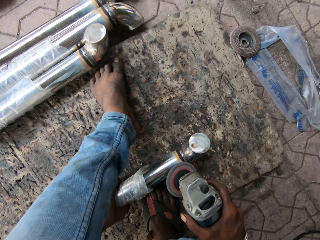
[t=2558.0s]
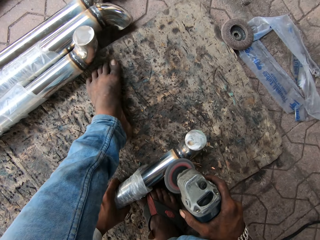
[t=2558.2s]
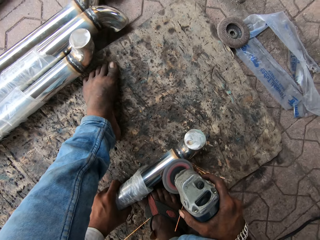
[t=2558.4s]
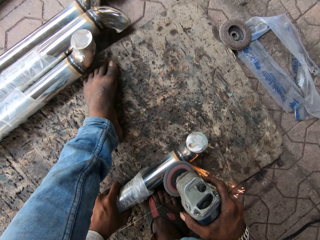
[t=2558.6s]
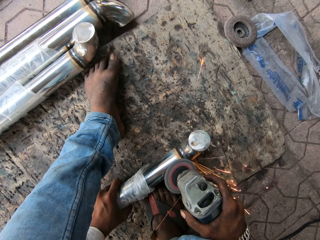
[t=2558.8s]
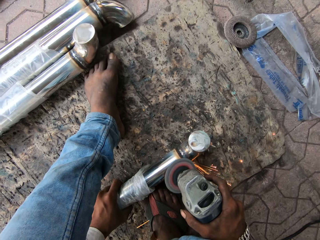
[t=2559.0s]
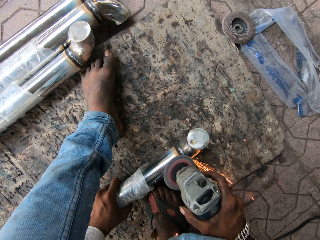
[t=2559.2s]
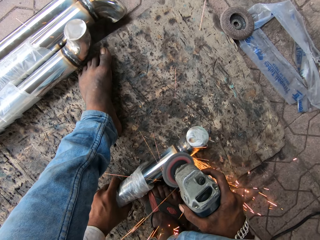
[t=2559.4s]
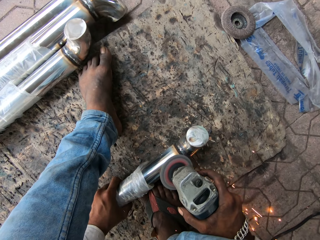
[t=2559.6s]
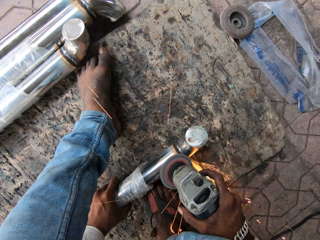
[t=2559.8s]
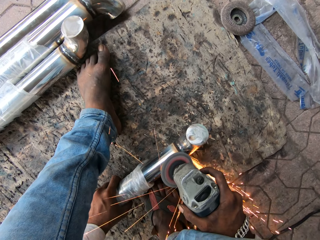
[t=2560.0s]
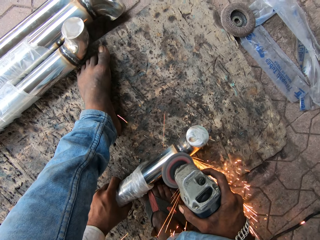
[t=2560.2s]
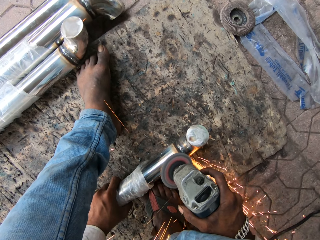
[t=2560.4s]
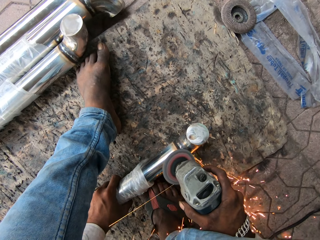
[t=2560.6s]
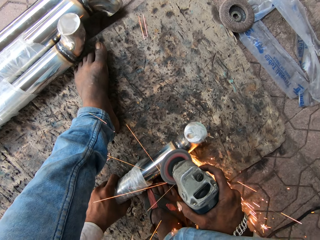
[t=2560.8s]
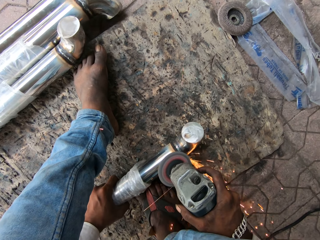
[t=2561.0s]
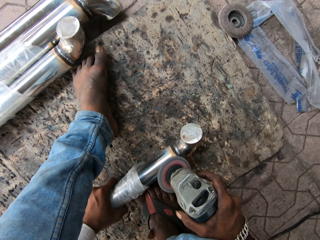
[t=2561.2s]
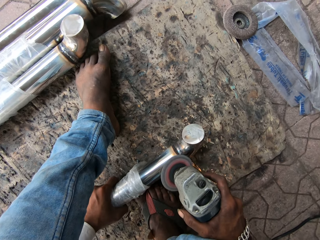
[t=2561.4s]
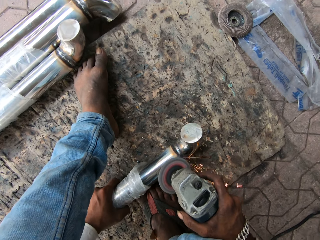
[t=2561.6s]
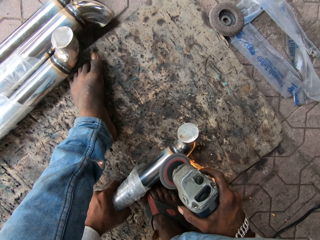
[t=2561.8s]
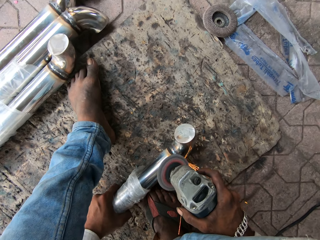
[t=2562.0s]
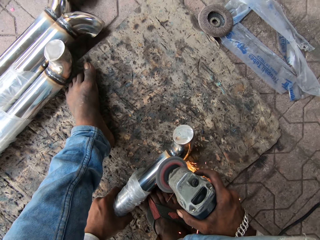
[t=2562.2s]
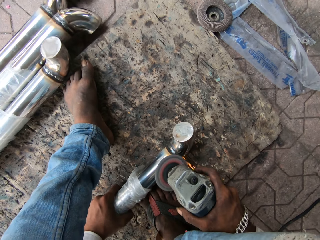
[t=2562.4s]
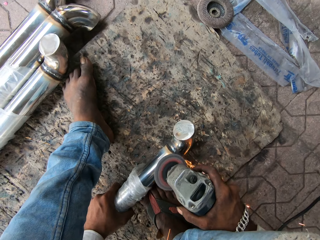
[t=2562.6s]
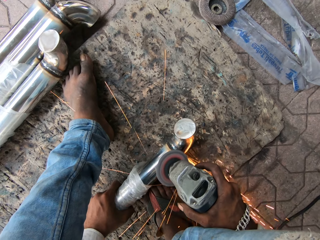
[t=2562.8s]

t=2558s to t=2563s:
The camera wearer smoothens the metal with the grinder.

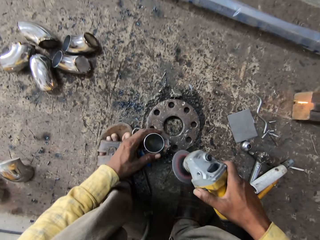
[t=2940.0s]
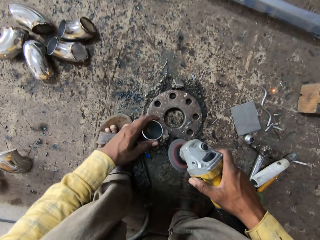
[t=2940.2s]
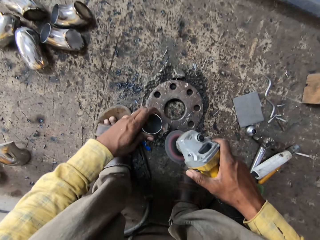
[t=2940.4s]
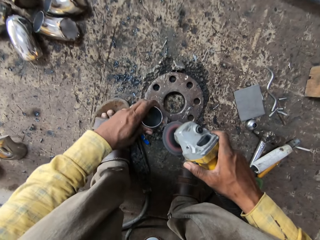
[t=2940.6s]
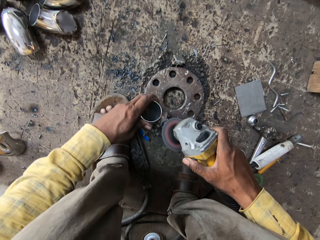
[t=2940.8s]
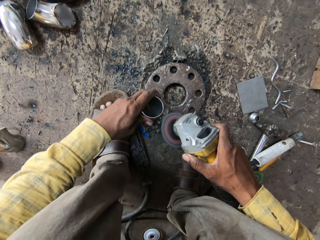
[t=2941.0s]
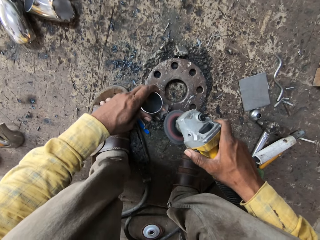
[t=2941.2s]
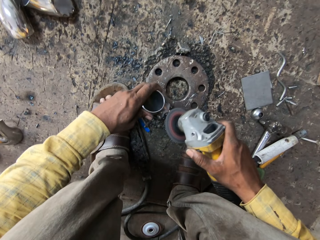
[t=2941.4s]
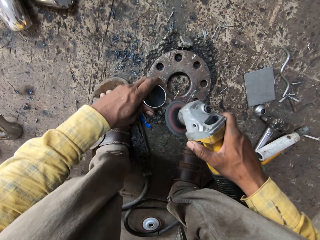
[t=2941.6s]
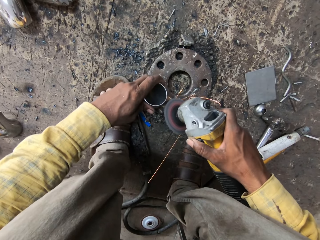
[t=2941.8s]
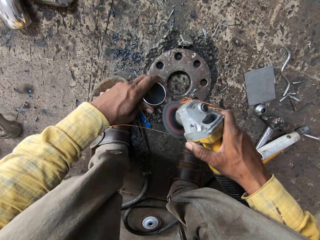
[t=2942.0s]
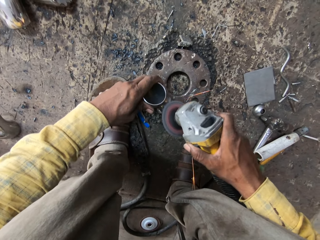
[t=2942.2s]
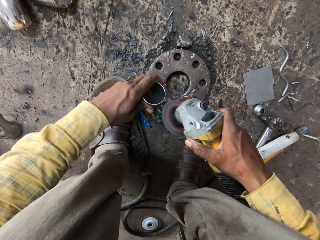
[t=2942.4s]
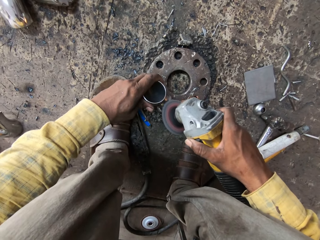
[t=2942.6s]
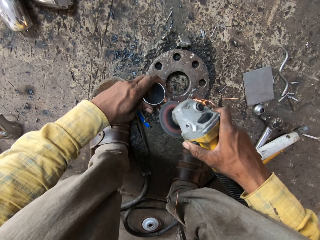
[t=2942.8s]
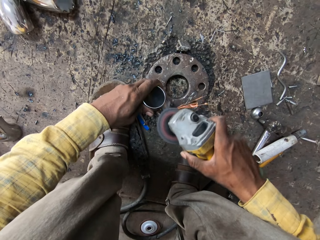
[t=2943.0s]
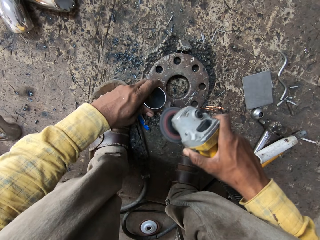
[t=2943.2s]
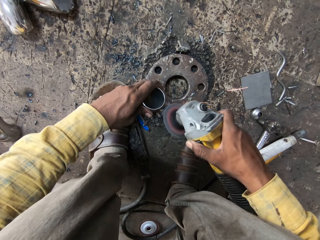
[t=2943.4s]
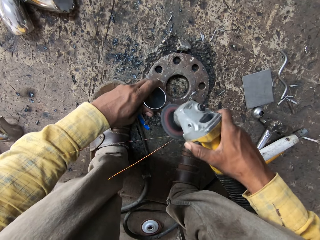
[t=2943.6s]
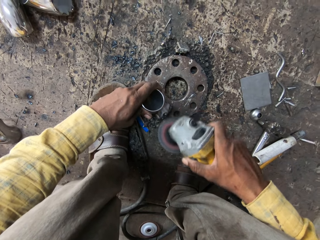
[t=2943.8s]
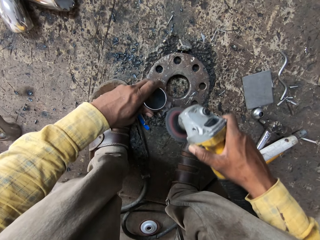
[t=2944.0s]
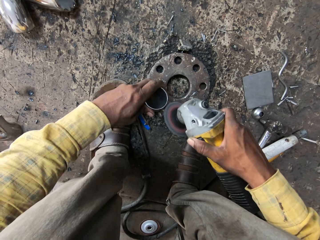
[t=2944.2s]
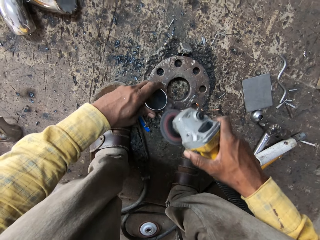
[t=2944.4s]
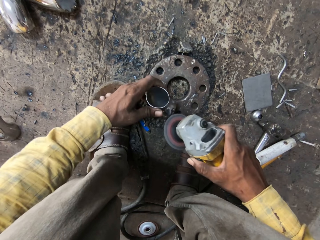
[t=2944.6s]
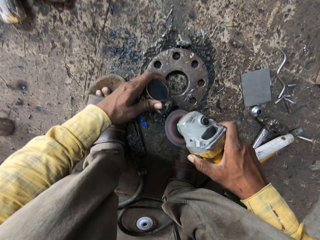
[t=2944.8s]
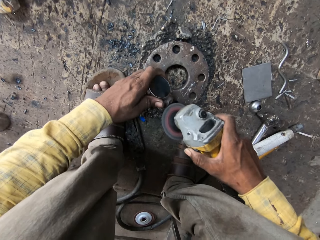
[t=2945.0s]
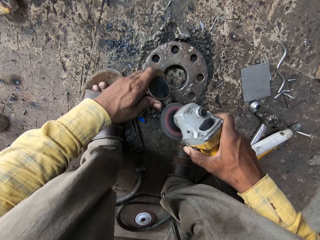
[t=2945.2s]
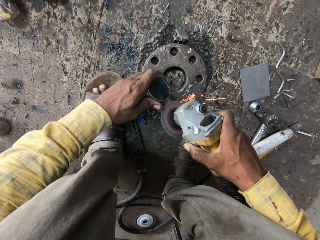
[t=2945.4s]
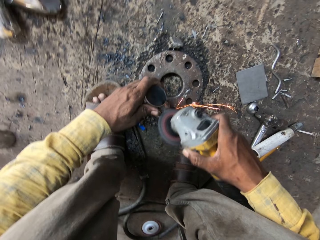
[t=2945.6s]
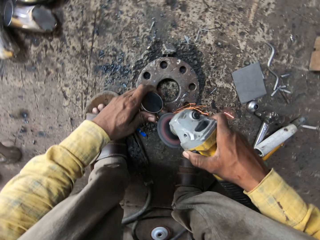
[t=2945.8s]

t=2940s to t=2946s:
The camera wearer polishes the metal piece with a grinder.

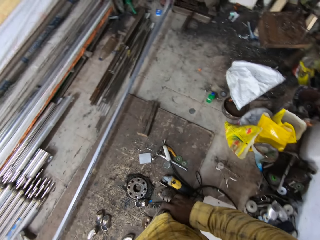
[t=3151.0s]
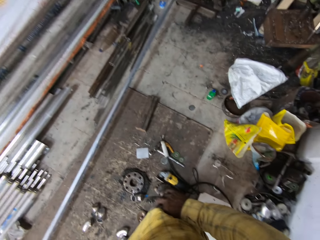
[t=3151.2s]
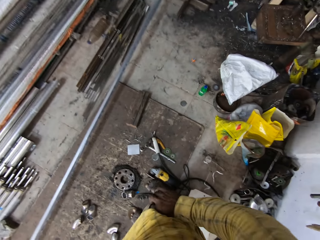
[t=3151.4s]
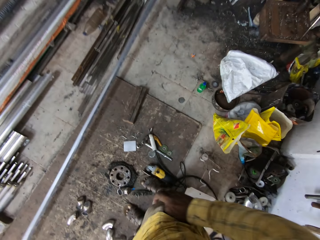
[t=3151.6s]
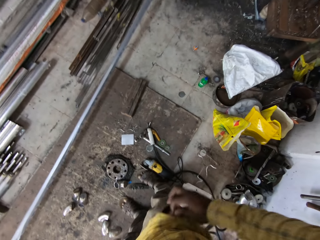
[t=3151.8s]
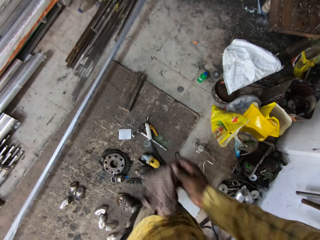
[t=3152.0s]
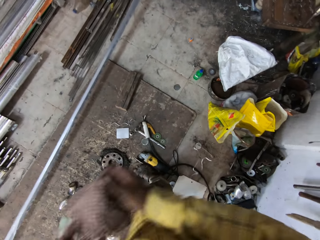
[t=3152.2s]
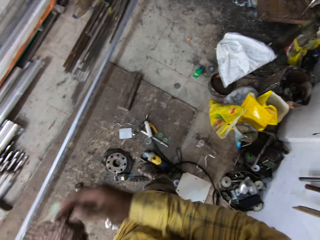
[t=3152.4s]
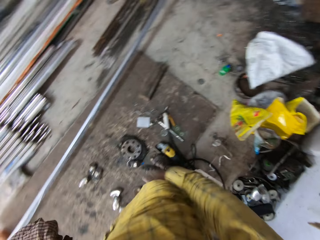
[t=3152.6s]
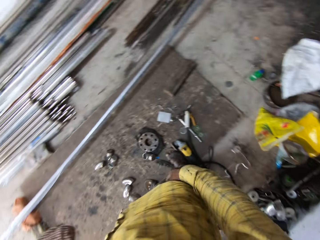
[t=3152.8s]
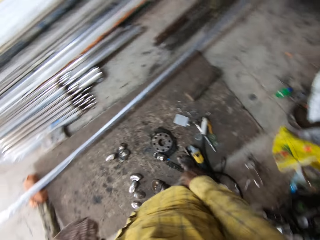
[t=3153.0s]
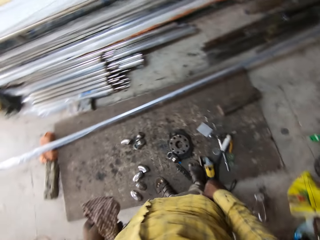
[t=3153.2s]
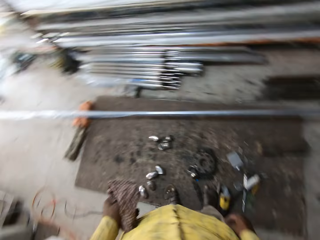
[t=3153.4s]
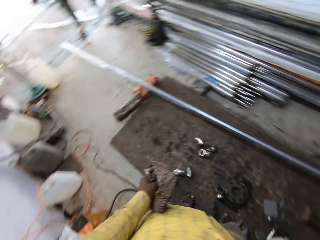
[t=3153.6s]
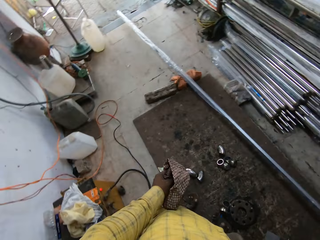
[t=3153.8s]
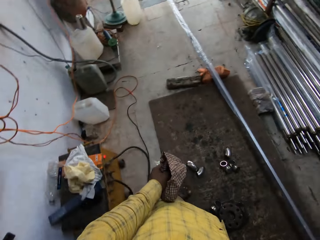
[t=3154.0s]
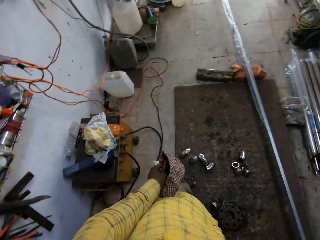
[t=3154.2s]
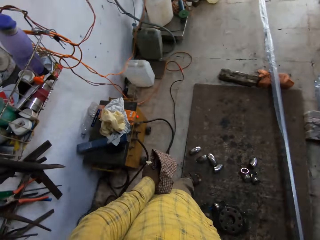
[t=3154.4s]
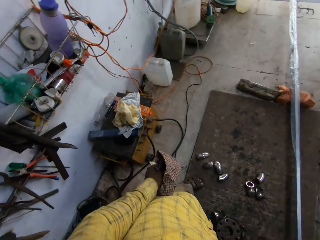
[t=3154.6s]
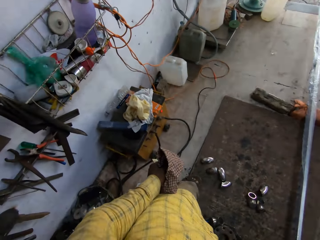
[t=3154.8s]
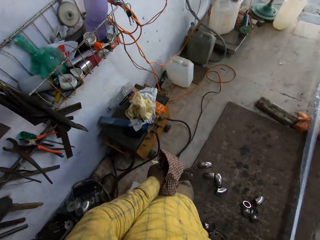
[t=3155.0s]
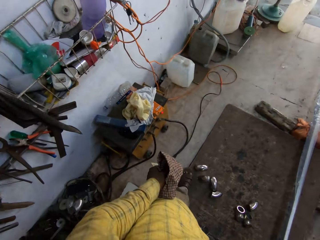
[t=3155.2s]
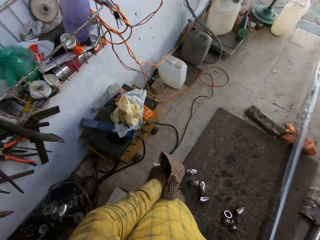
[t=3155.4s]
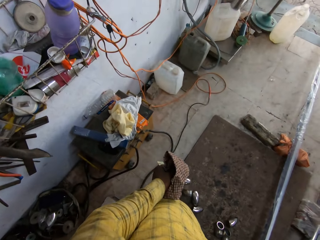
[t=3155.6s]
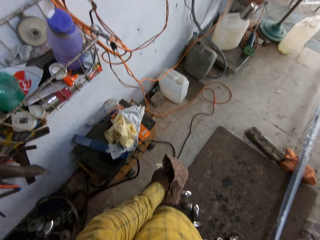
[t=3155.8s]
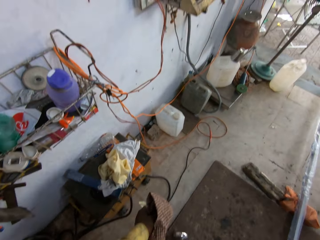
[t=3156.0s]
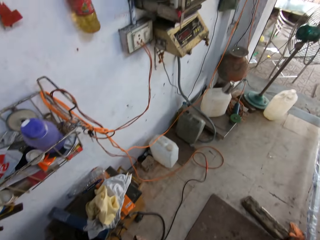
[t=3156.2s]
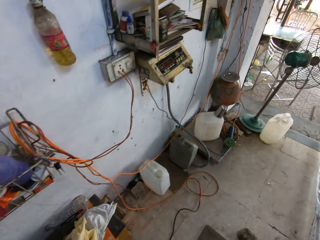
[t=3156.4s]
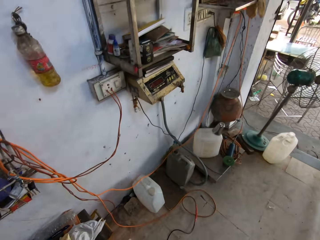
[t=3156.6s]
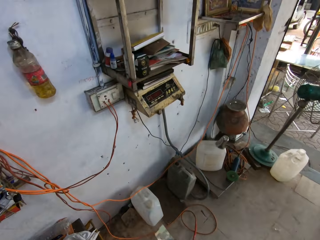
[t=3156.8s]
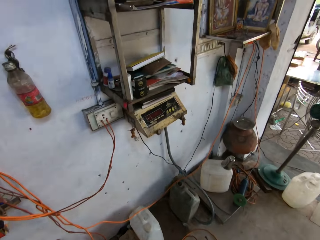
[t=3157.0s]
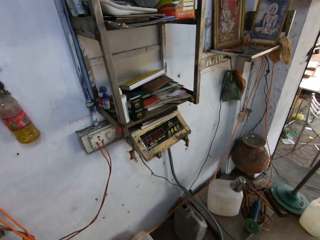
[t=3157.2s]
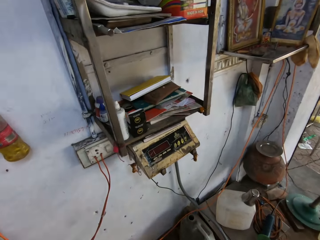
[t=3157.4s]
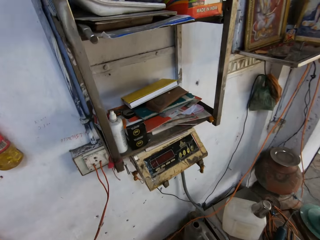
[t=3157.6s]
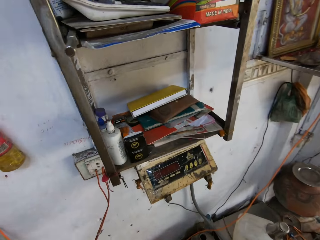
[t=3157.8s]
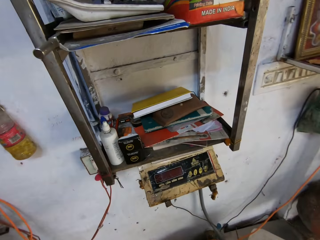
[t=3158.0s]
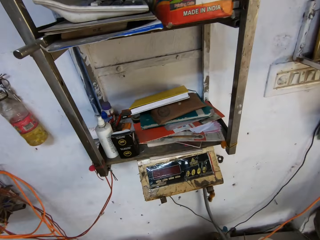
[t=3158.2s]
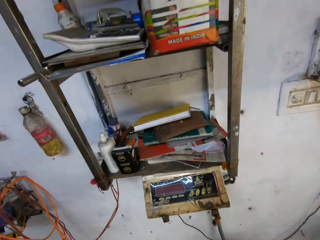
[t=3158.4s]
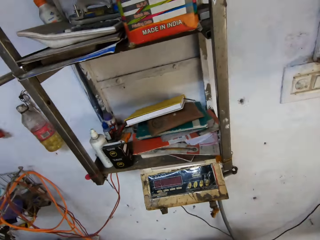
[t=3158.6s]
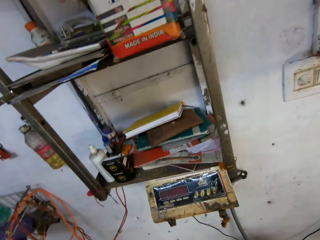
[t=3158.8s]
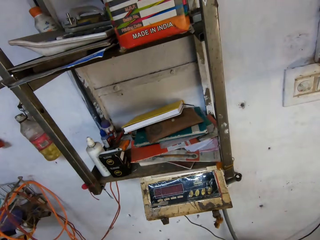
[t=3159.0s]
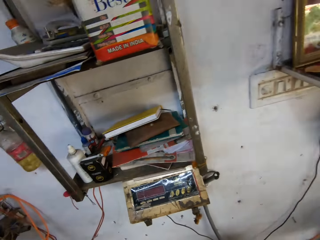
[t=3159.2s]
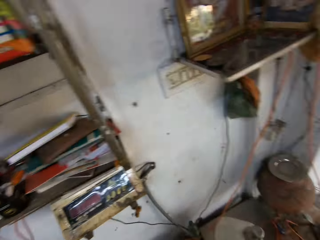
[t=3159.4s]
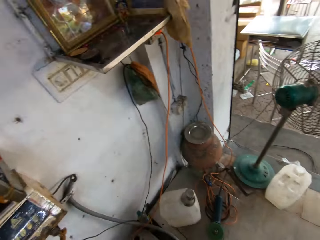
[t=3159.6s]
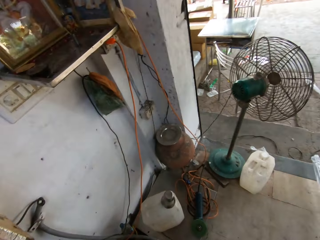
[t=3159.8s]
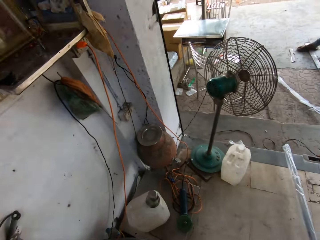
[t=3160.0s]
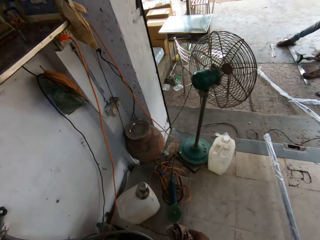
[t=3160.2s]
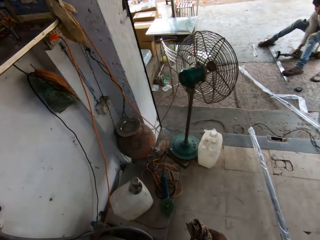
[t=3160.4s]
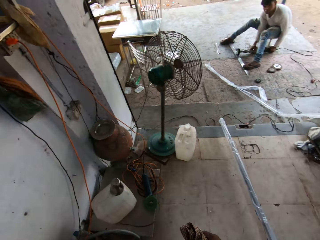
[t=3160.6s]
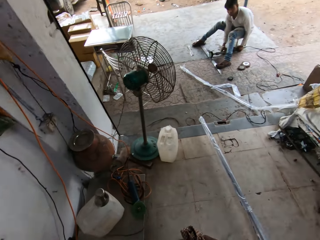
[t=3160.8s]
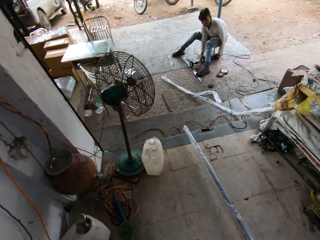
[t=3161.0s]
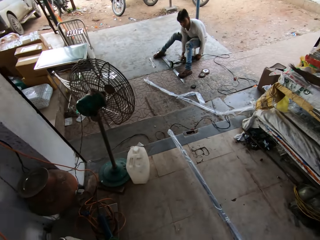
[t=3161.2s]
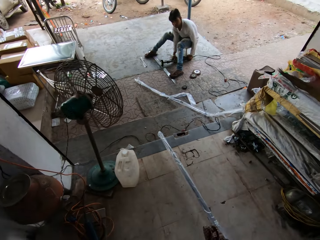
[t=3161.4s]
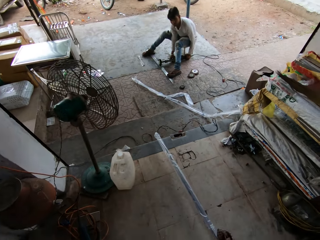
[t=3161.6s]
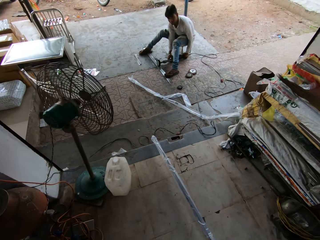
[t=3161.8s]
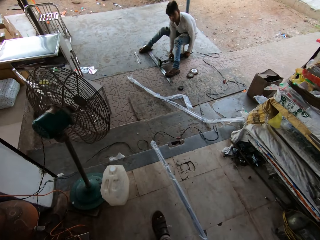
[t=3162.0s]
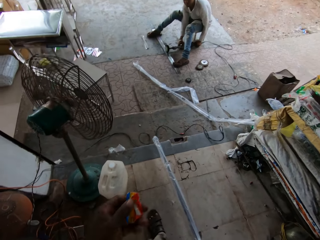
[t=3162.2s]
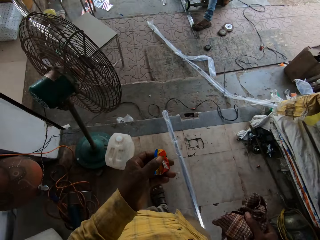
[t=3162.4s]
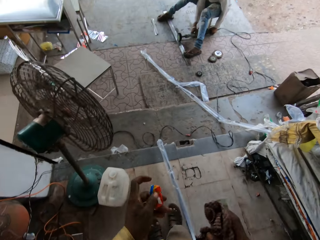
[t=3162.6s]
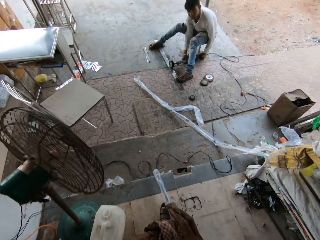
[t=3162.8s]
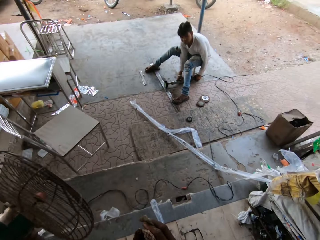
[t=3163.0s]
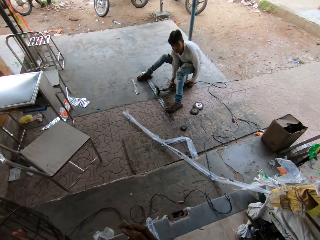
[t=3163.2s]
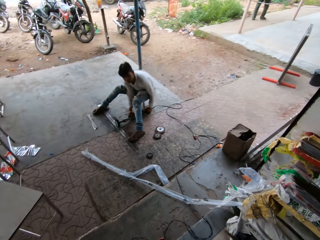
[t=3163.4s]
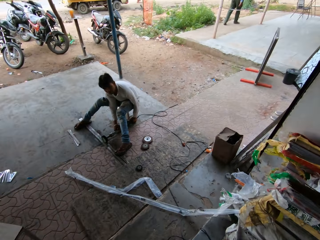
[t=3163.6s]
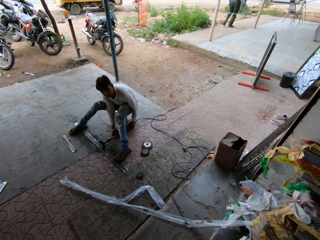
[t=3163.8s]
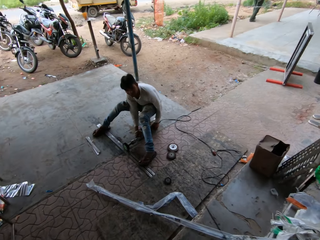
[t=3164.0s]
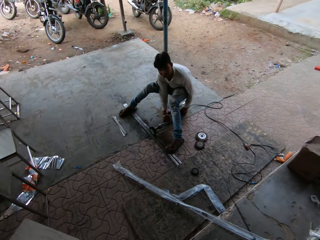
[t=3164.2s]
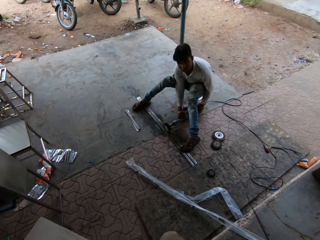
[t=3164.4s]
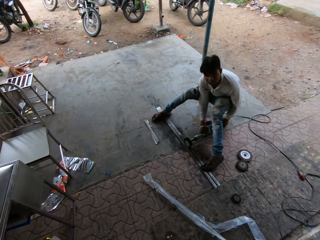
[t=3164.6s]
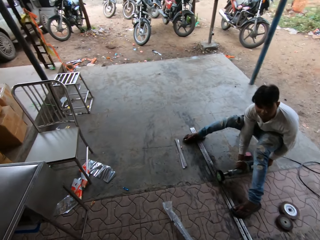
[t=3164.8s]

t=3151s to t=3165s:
The camera wearer picks a wallet from the pocket. He removes a handkerchief from his pocket and passes the handkerchief to his left hand. He looks around the store. He walks around the store. He looks around the store. He walks around the store. He puts his hands together.
